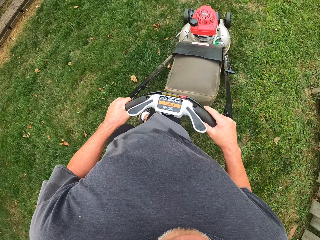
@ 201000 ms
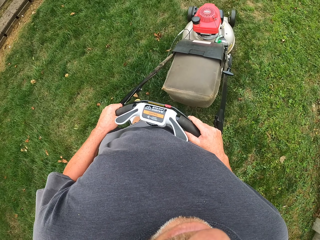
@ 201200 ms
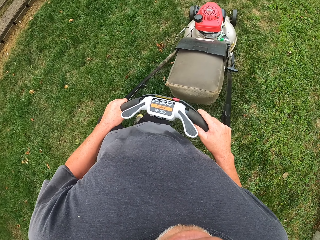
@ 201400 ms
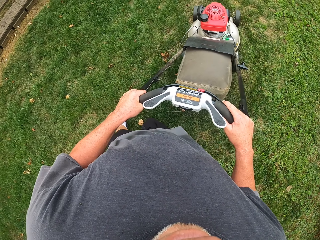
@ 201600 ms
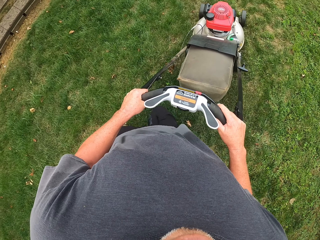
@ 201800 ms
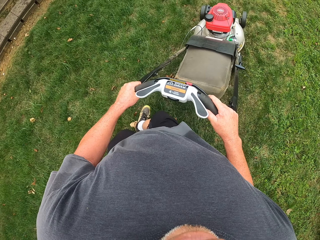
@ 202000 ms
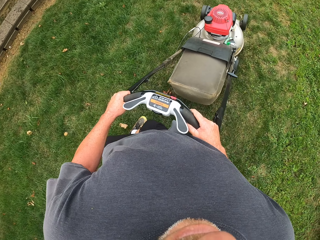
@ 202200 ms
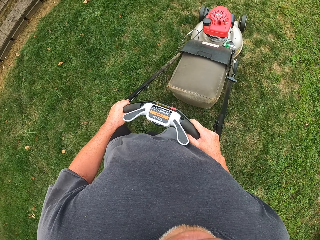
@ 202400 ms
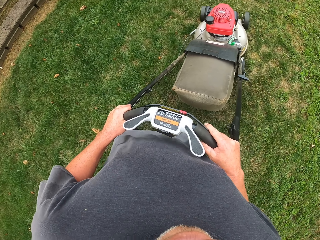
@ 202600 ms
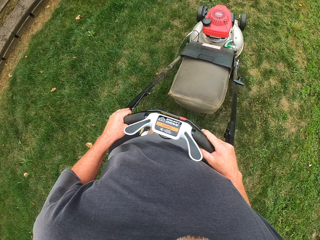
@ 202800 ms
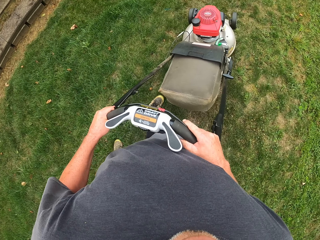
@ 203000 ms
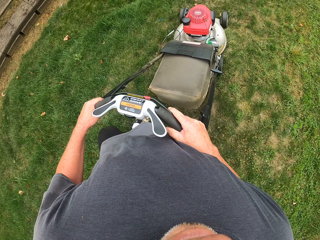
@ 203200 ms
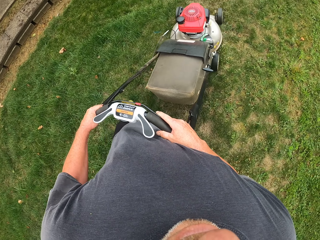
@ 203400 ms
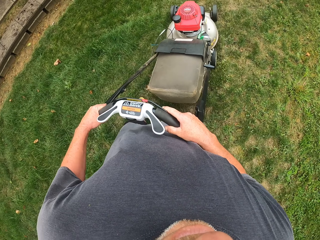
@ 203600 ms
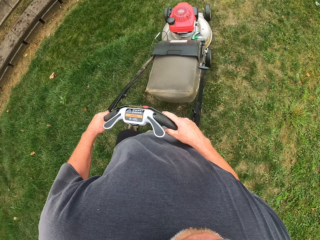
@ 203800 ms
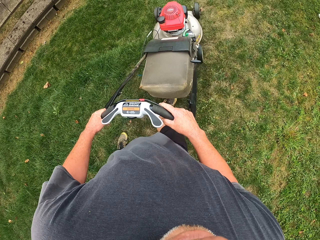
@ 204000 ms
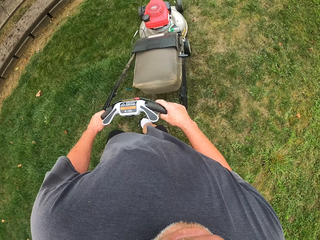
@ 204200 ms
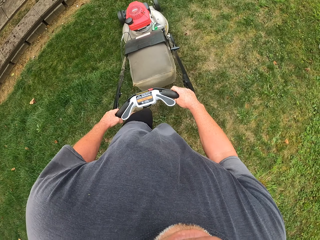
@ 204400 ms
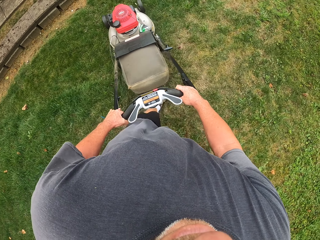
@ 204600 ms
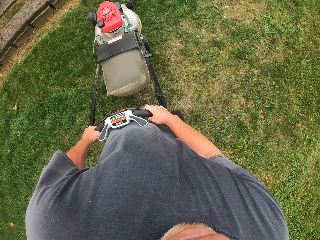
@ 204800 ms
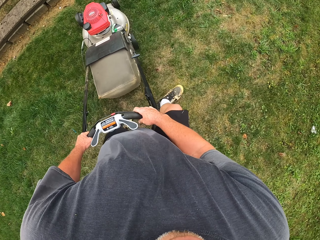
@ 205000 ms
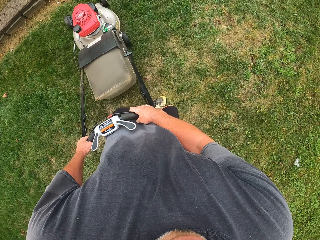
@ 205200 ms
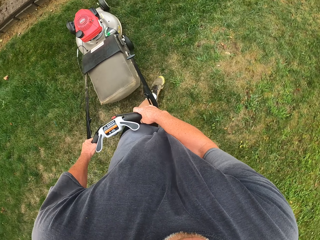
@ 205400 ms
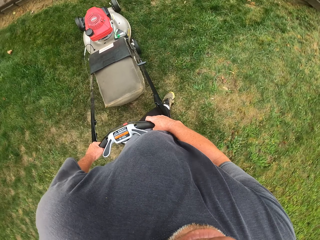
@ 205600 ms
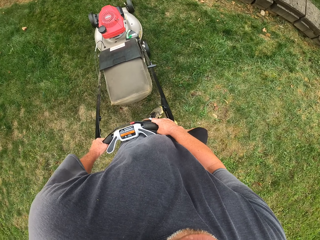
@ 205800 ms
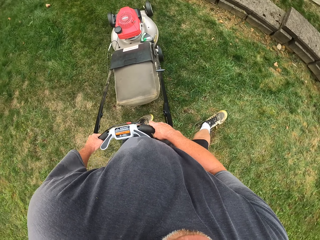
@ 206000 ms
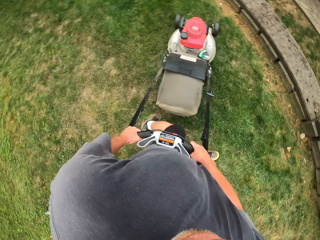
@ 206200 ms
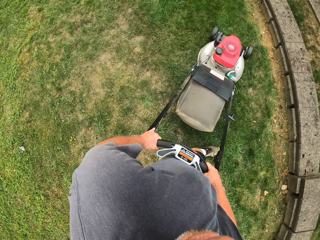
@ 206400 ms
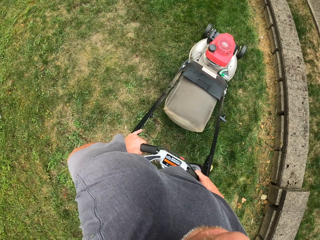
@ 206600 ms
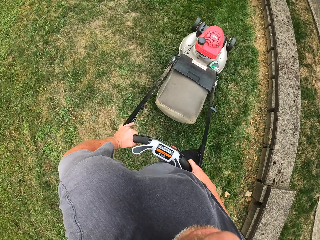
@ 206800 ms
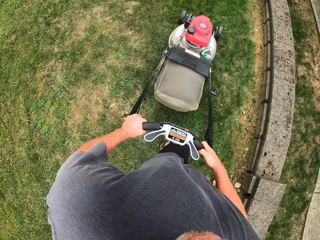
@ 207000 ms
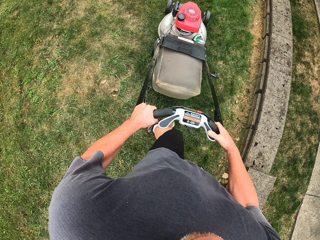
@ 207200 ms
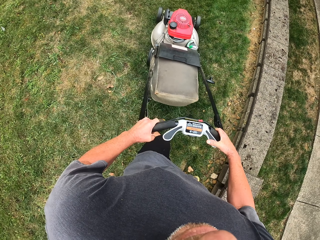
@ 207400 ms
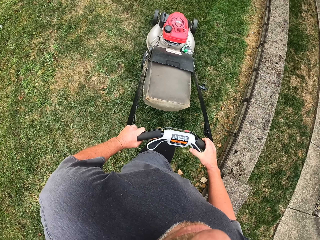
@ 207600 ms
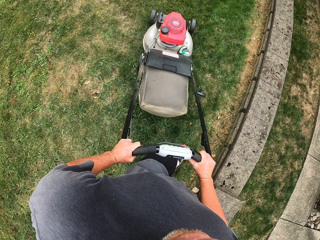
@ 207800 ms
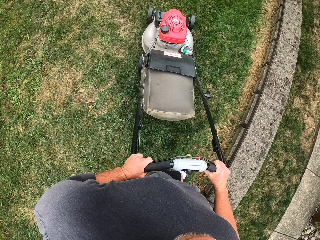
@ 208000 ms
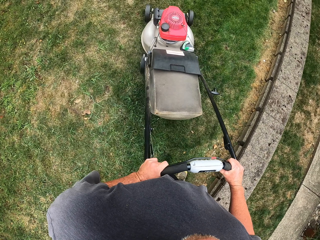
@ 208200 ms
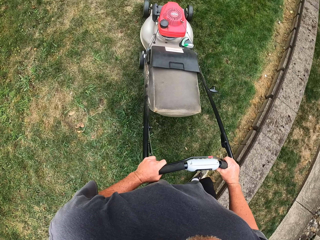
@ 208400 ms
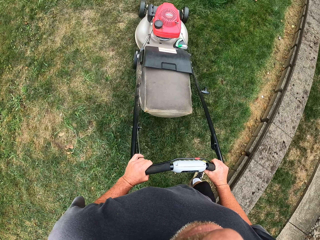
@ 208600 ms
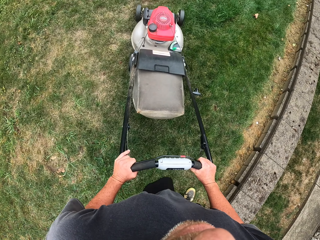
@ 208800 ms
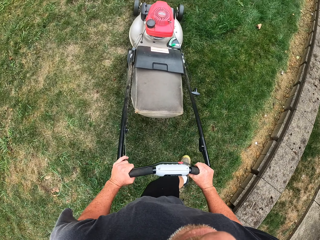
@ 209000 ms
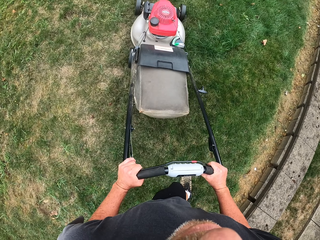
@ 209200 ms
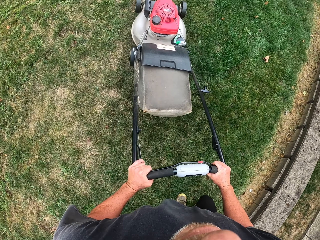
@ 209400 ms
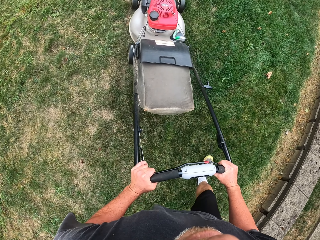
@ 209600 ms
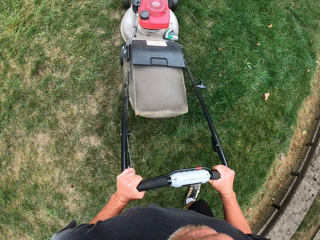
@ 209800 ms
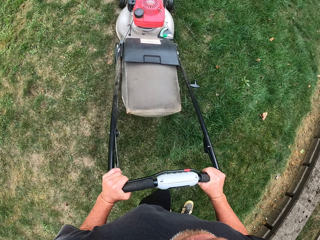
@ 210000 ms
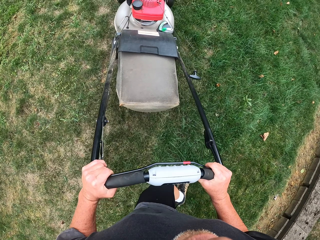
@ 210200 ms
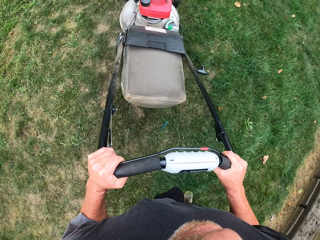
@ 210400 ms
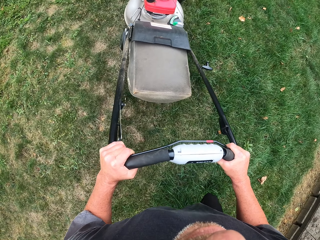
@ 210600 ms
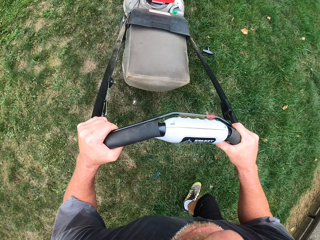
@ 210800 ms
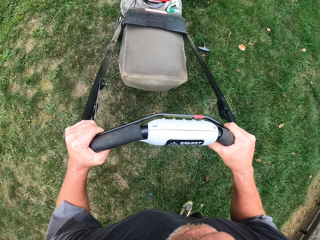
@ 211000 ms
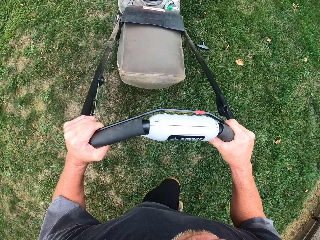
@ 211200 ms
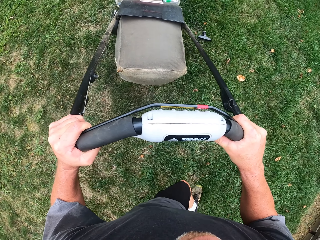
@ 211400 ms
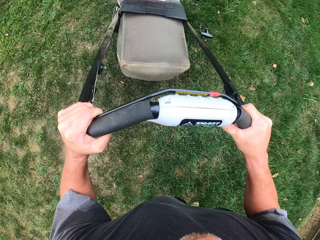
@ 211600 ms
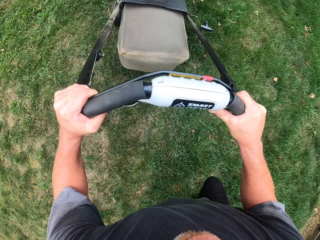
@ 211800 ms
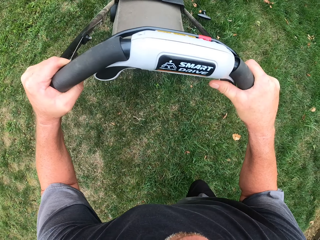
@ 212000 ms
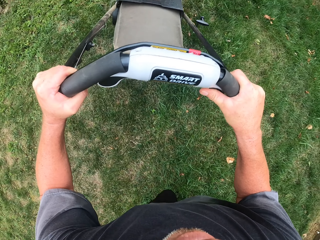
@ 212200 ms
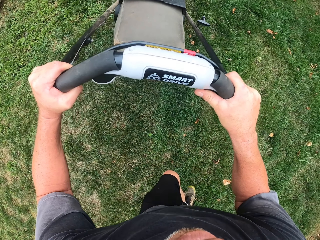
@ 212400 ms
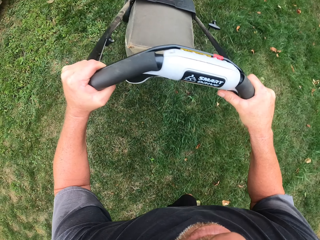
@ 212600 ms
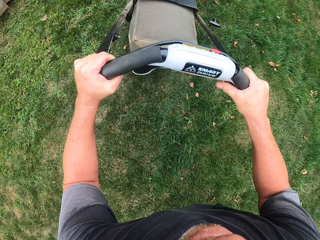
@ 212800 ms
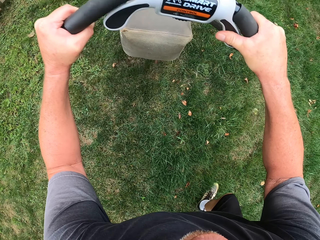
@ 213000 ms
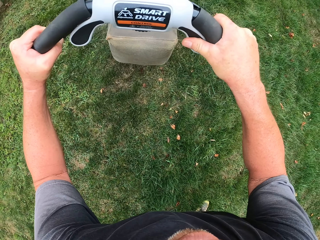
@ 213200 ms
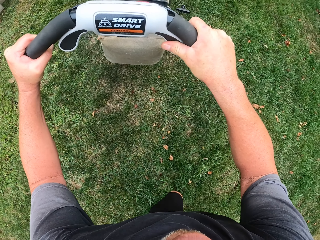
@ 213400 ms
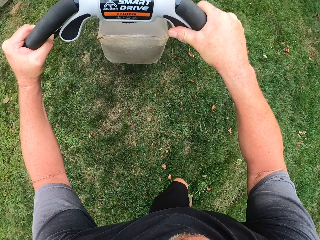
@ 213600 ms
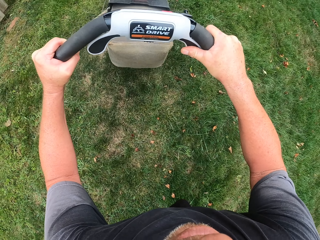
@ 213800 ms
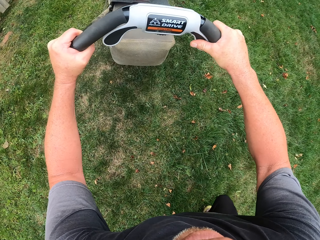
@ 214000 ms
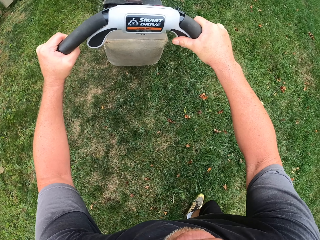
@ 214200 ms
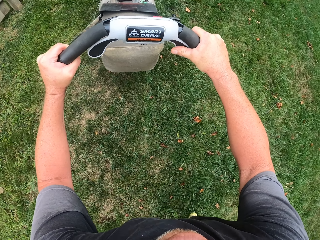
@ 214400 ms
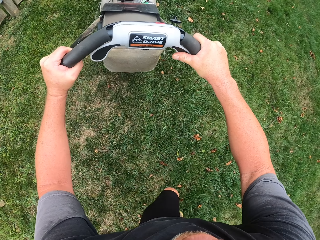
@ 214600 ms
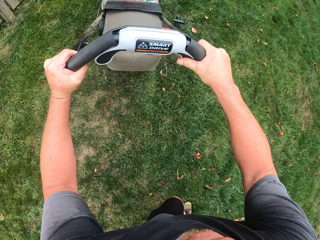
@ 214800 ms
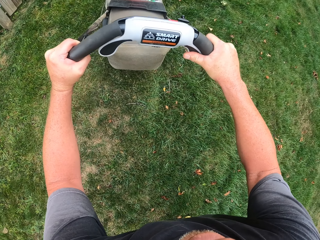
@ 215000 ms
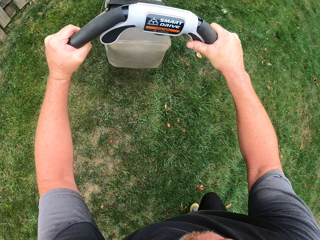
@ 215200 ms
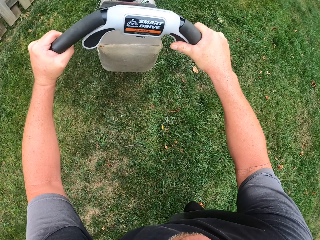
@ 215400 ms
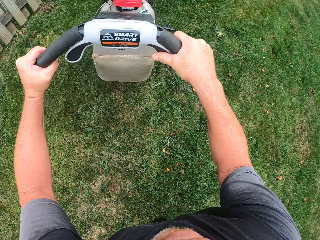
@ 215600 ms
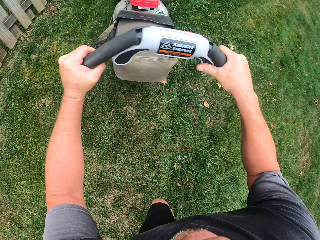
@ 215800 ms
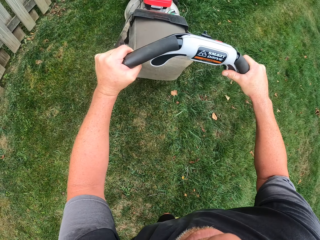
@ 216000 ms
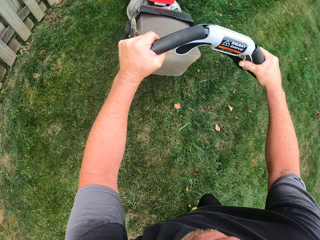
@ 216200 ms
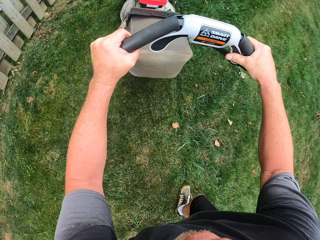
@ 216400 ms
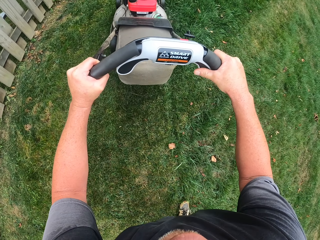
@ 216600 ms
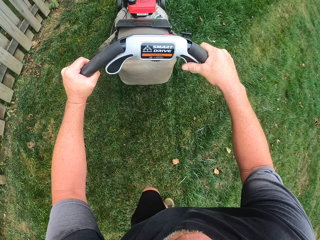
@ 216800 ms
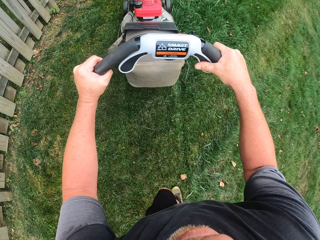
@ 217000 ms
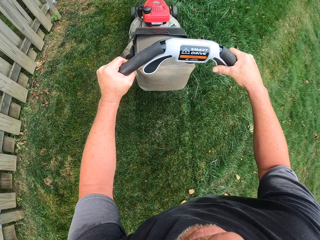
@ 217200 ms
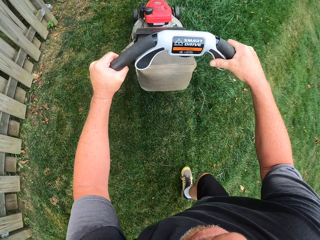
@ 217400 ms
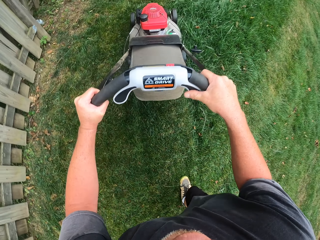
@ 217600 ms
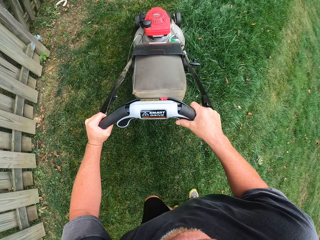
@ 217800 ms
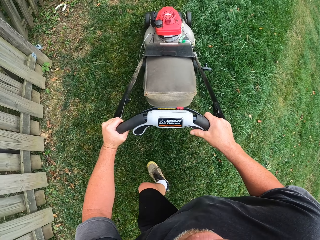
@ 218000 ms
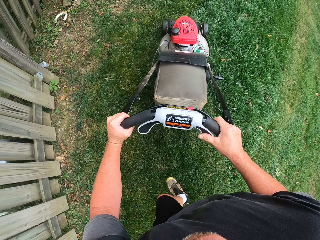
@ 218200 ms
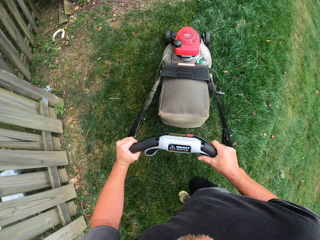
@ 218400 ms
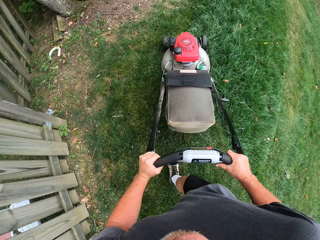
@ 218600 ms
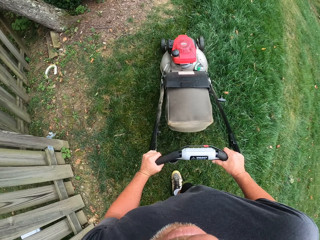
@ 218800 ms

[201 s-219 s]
The camera wearer turns the lawn mower. They push the lawn mower down the grass field. They push the lawn mower forward.

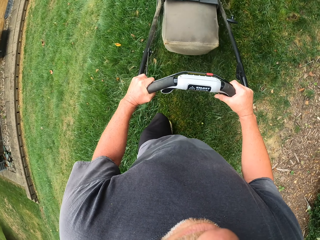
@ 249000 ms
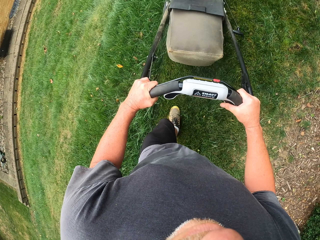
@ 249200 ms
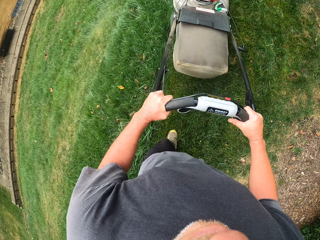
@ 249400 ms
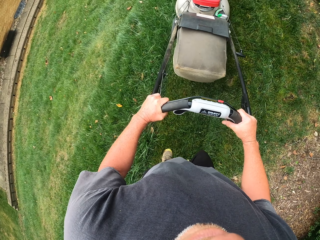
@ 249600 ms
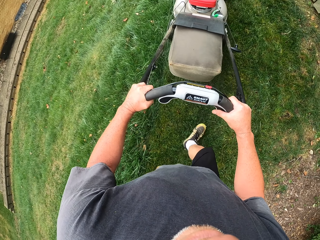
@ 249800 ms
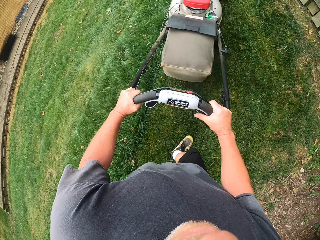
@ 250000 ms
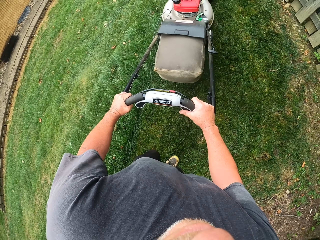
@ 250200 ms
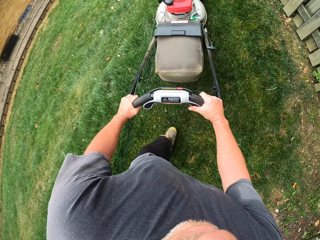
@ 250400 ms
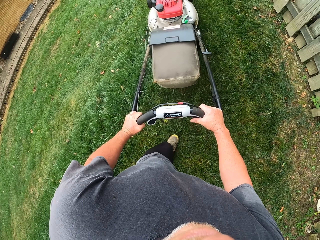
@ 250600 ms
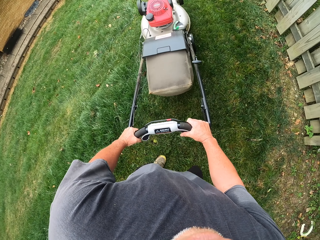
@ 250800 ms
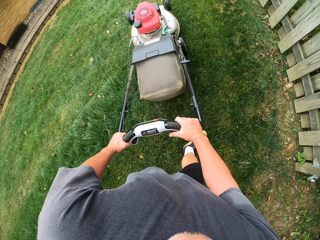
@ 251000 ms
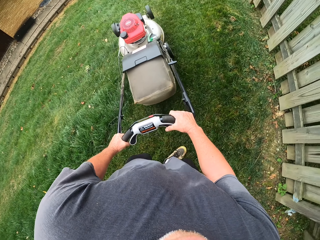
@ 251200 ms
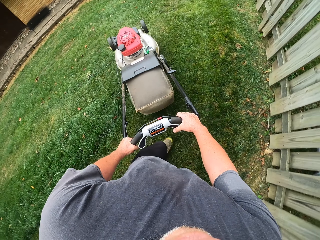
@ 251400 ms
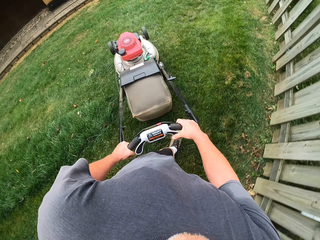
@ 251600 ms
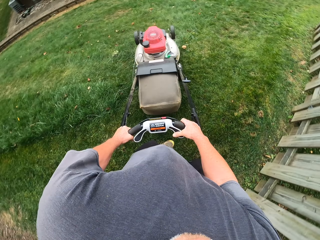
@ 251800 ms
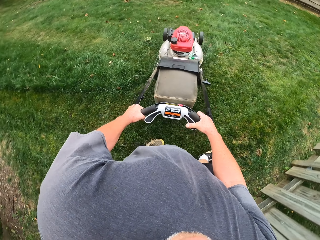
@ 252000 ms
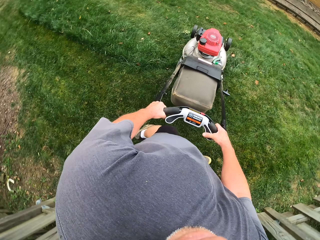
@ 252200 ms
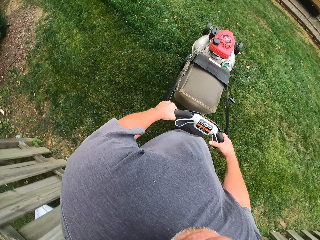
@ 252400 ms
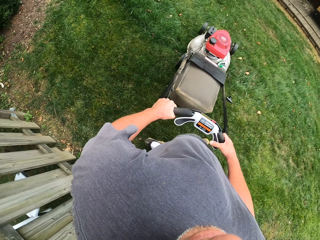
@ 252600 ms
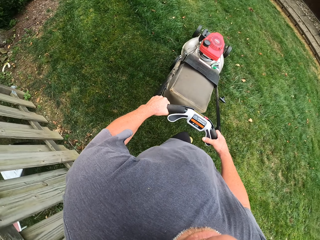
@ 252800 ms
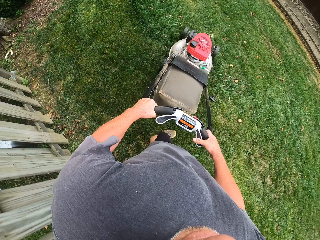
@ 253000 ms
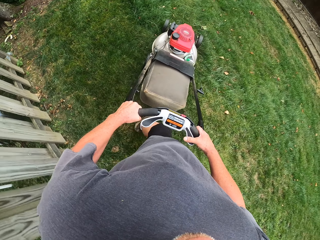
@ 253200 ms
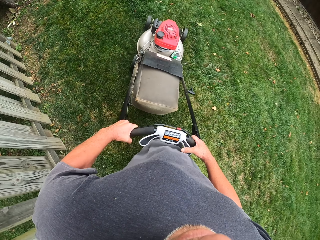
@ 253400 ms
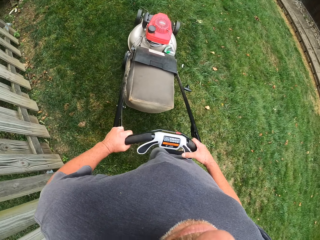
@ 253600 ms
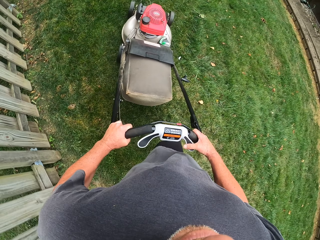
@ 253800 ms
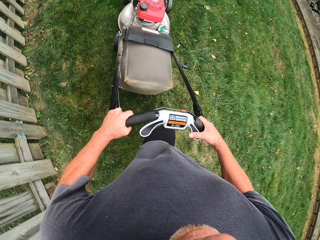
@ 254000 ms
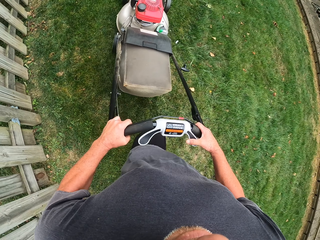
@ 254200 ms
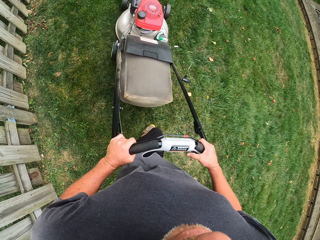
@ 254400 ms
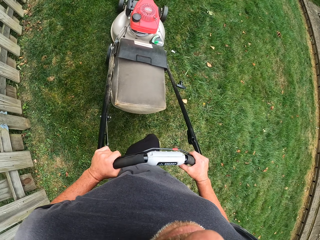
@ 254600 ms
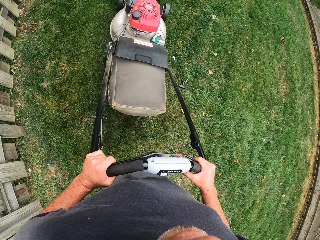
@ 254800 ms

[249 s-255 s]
The camera wearer turns the lawn mower left.
